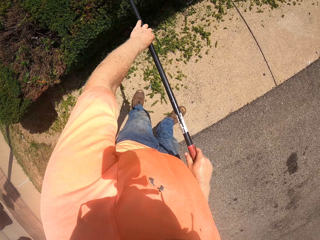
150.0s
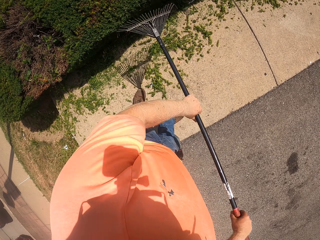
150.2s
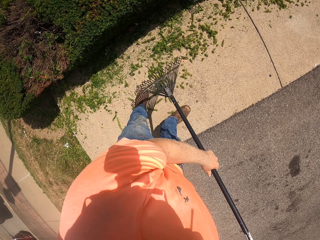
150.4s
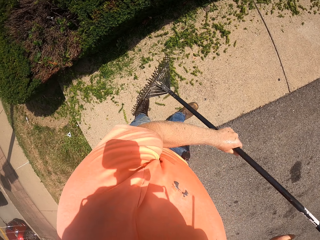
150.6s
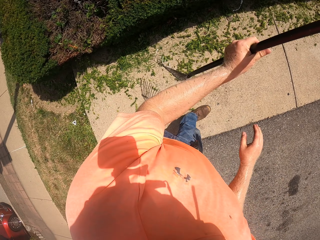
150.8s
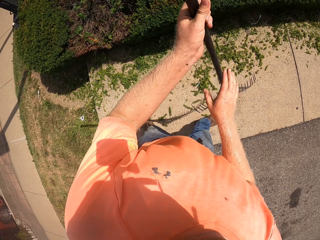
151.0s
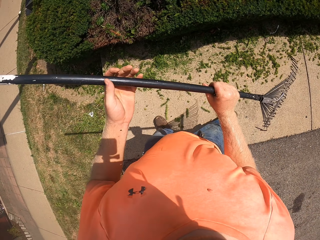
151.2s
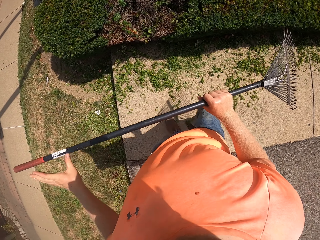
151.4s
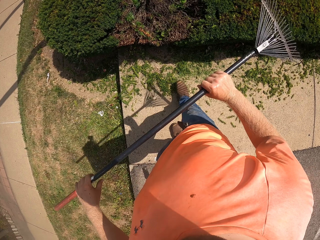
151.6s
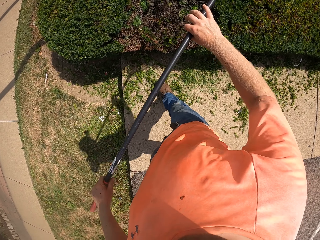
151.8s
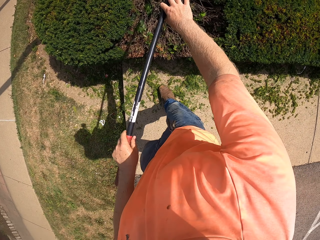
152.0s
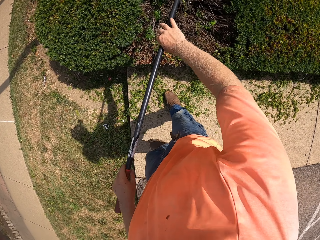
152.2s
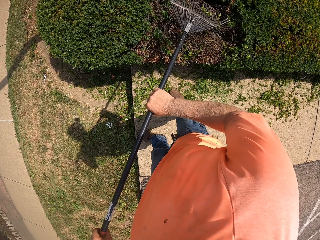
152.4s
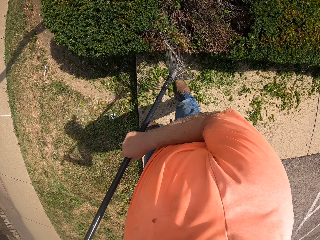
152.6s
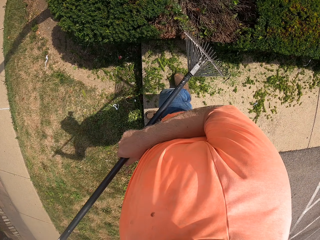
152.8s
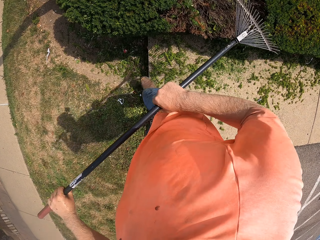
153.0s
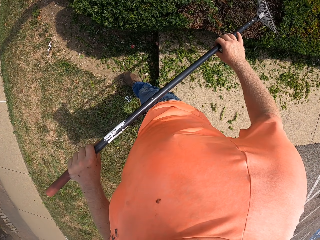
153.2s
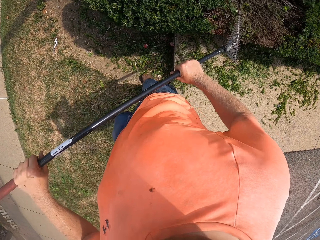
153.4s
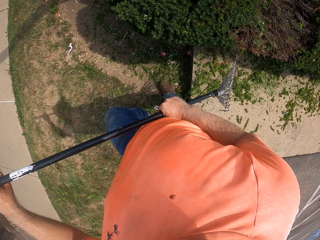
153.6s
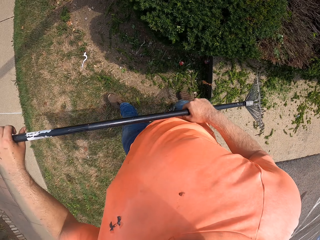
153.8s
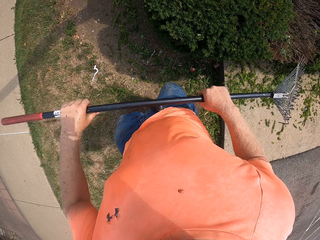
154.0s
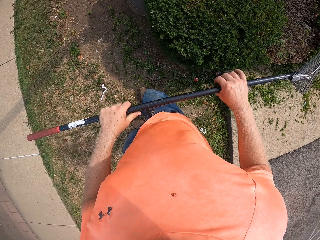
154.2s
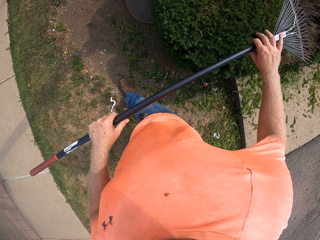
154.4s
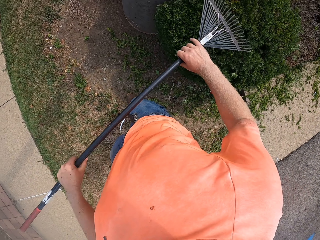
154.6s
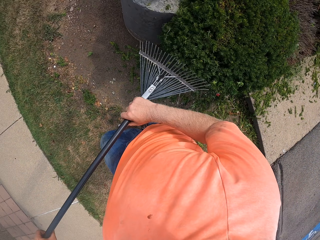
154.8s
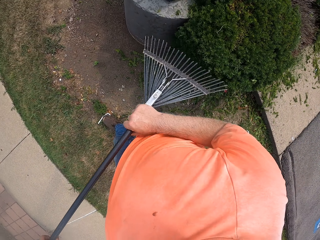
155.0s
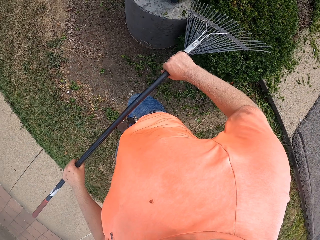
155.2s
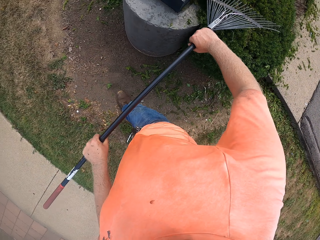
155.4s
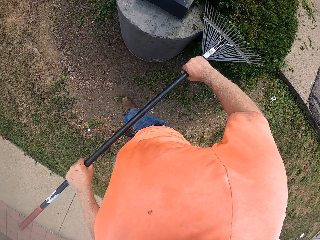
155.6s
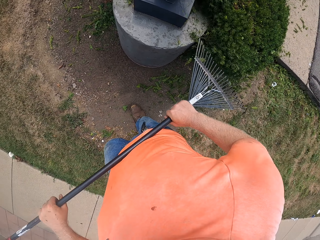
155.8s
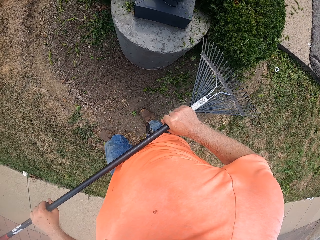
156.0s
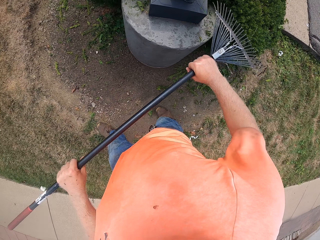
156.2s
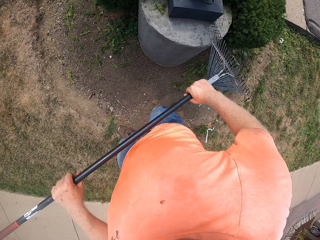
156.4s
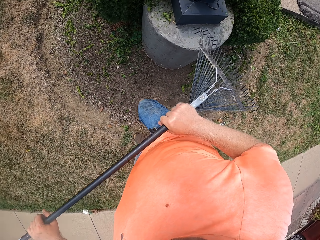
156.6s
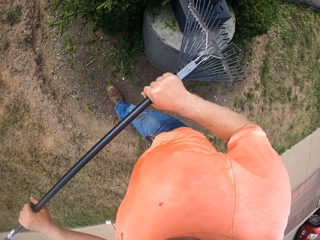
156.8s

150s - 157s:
The camera wearer moves the rake.

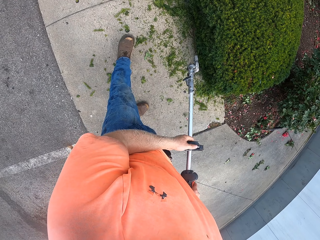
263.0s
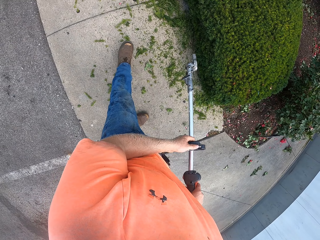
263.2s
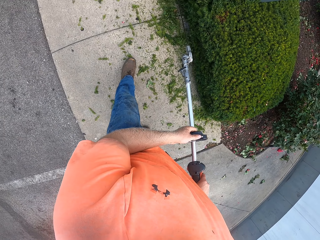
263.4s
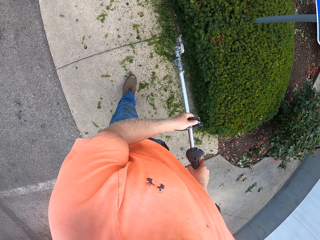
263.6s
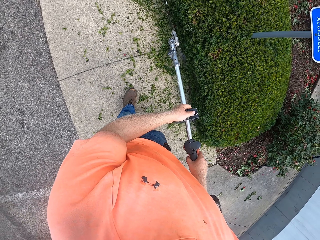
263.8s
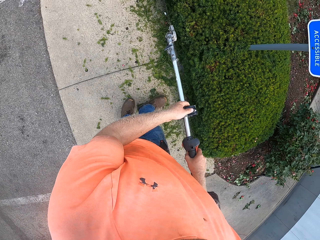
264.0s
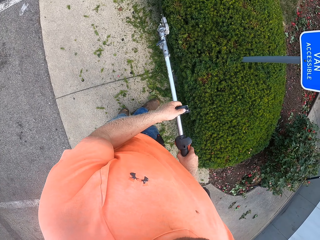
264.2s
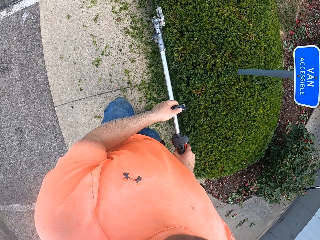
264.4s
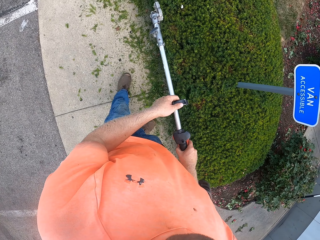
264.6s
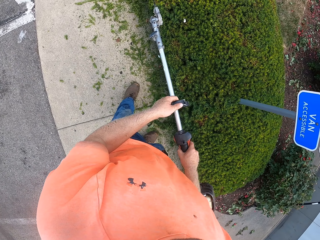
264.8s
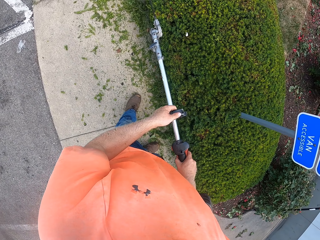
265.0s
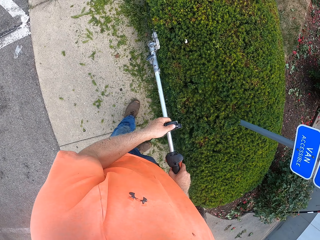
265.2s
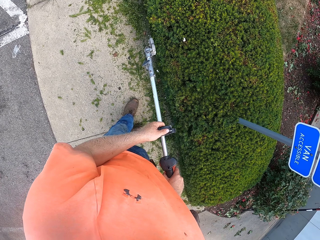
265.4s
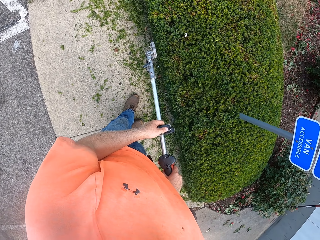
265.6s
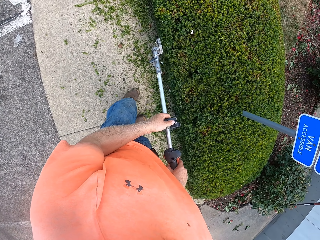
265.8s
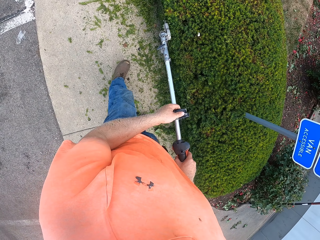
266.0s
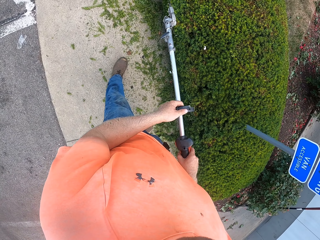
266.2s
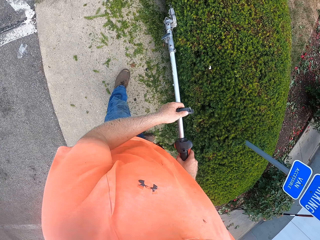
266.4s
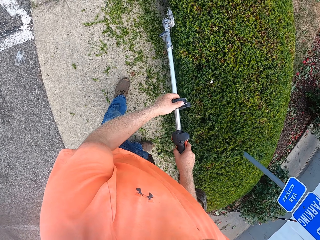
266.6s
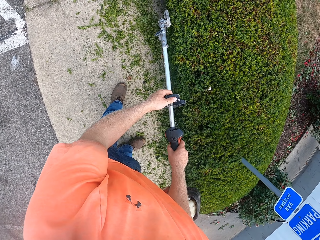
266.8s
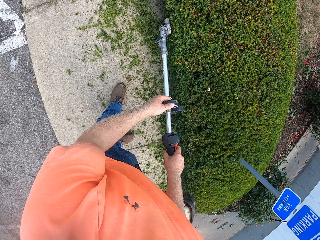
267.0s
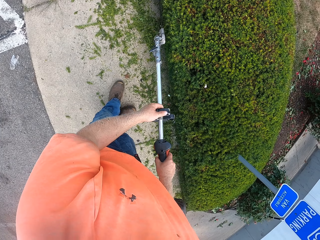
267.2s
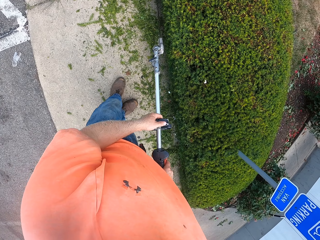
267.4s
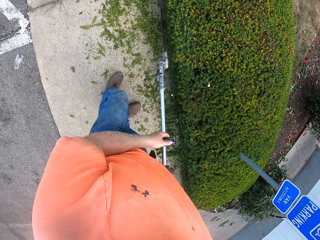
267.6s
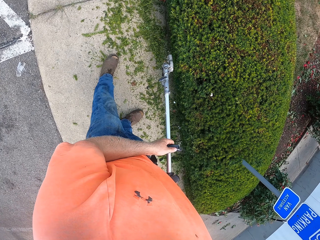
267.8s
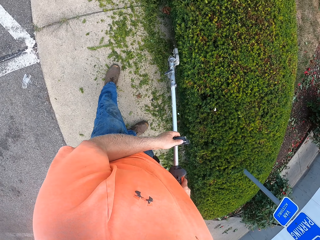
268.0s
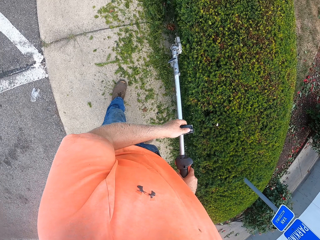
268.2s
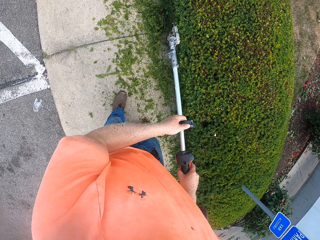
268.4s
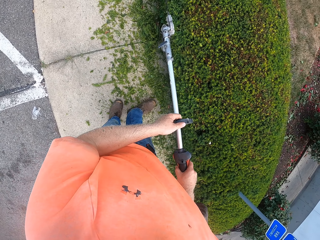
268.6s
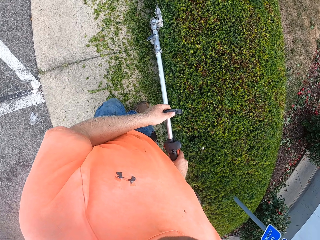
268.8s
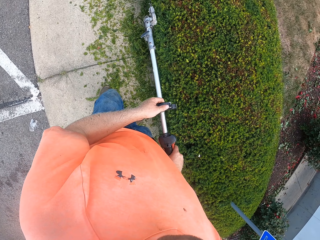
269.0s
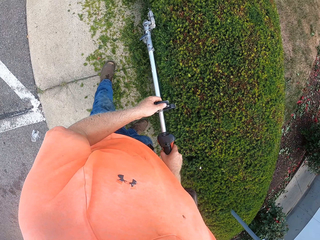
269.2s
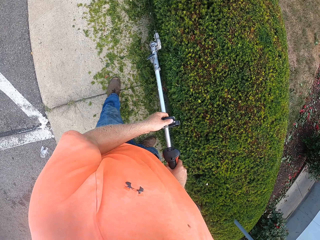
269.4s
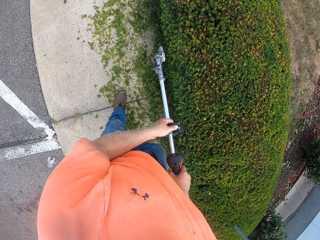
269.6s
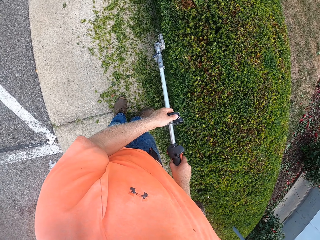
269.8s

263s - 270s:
The camera wearer cuts the plant.

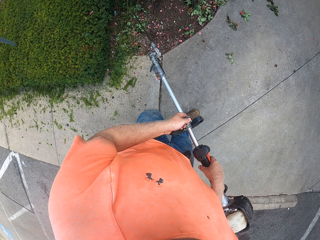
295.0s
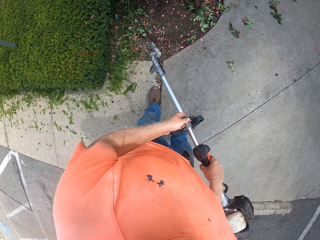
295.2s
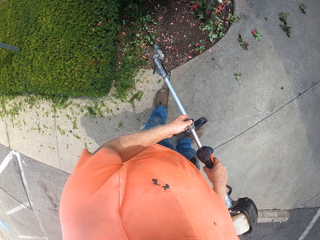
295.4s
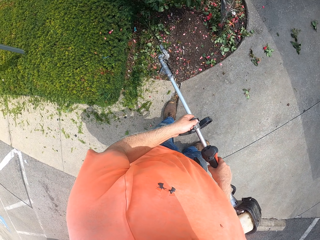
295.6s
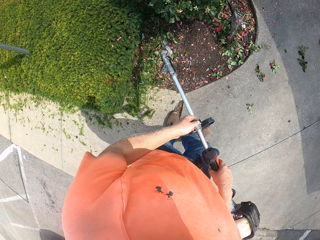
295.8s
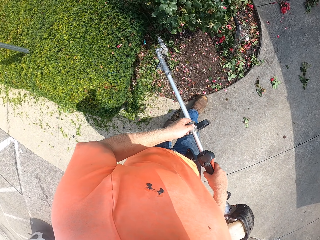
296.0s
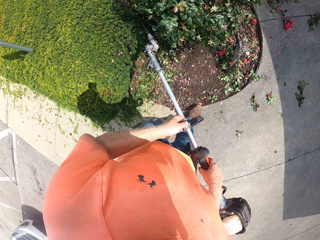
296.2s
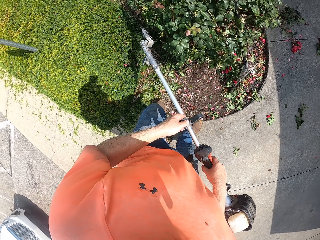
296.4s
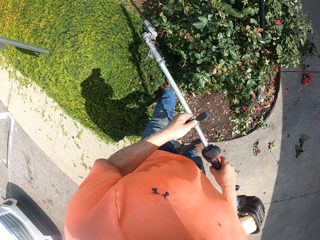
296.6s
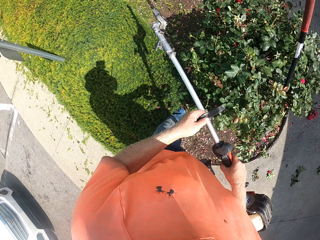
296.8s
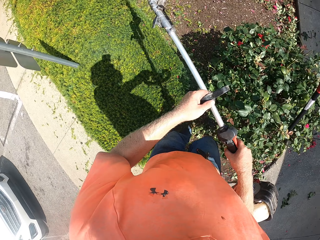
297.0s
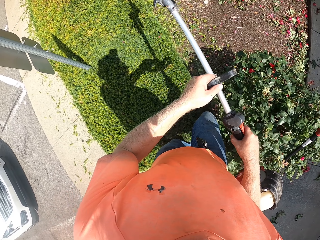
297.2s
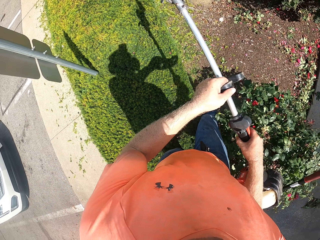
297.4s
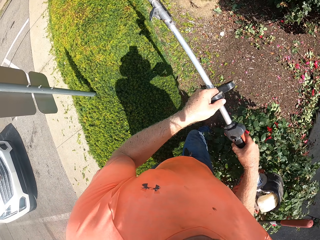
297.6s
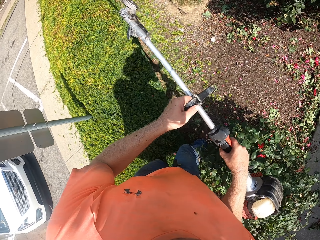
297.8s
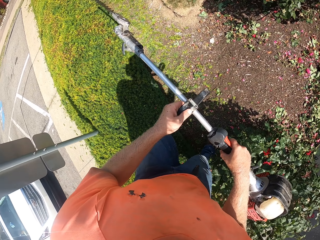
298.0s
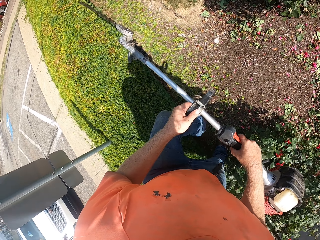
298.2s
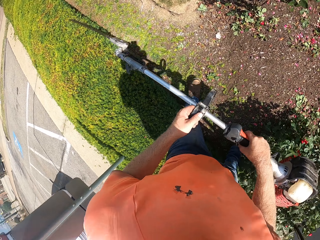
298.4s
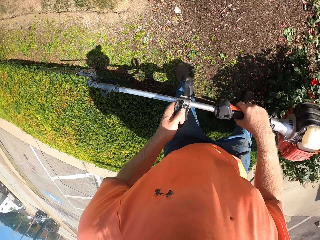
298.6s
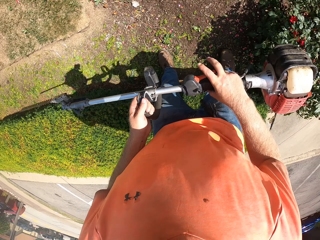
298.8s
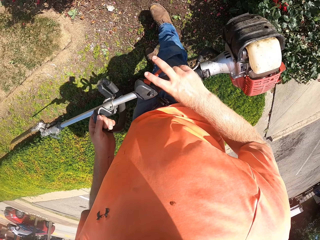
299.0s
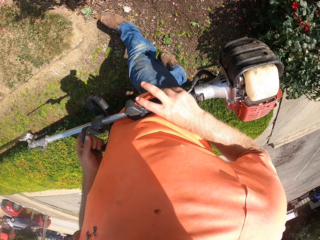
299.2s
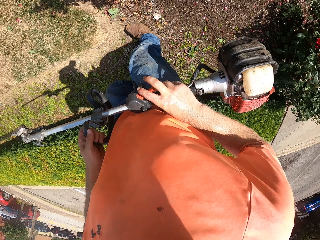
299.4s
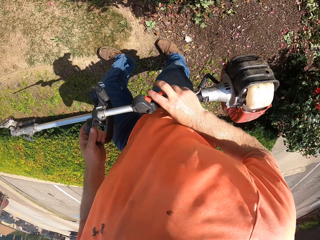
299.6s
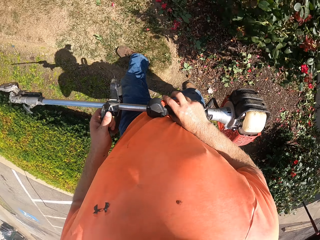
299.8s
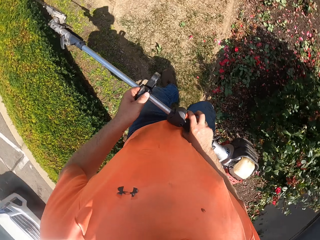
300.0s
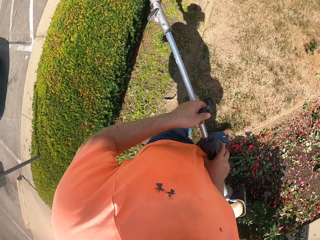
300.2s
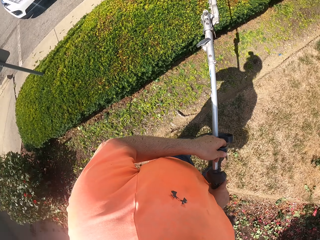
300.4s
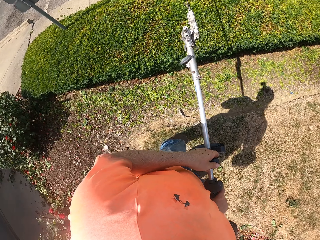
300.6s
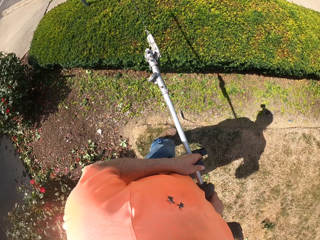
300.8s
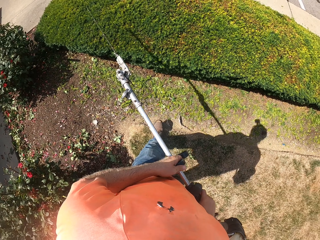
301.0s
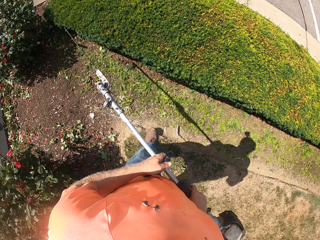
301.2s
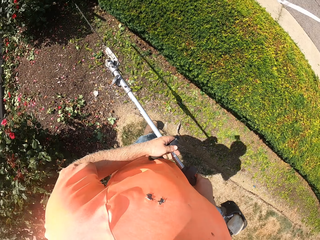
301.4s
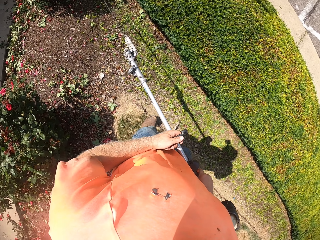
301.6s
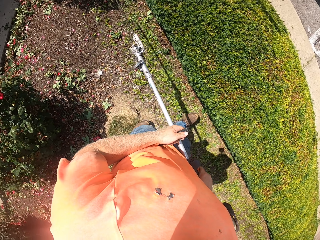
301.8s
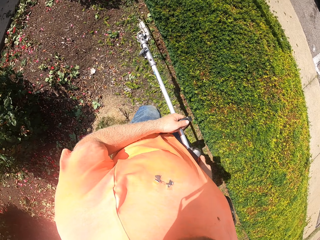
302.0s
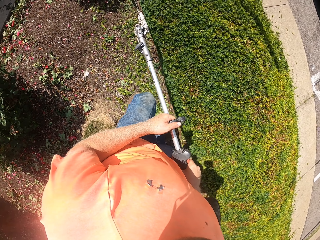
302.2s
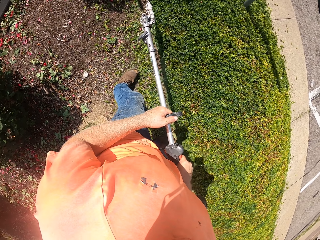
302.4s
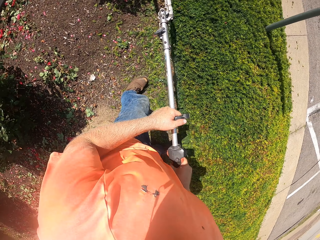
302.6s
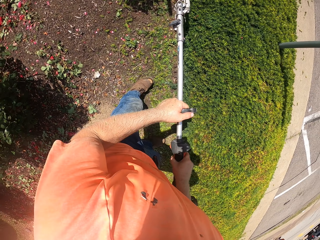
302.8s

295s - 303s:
The camera wearer lifts the grass trimmer machine. They trim the fence with the grass trimmer machine. They turn around.
